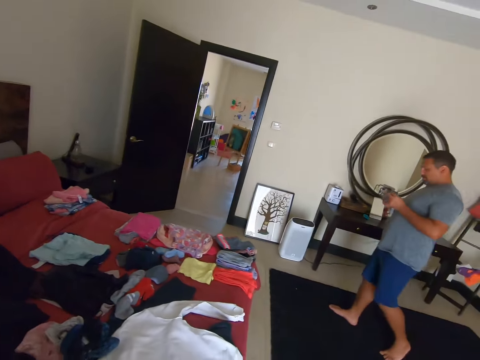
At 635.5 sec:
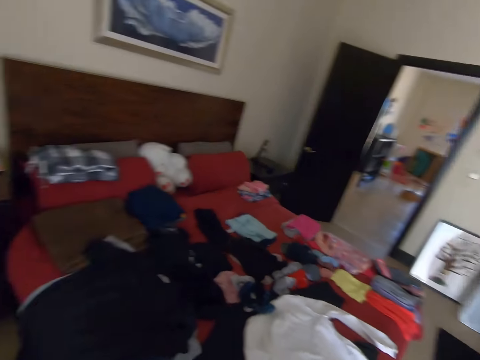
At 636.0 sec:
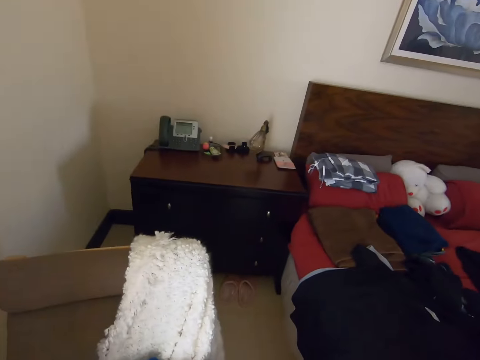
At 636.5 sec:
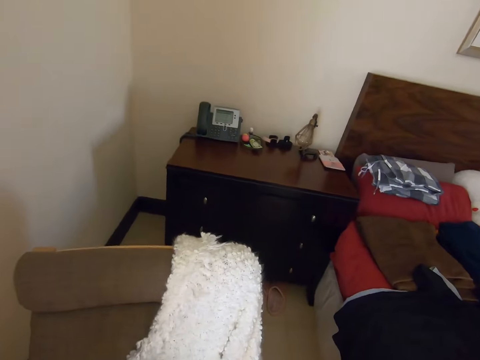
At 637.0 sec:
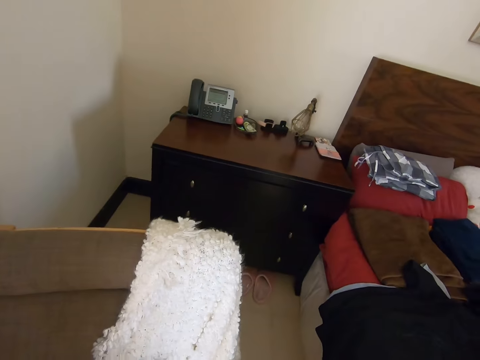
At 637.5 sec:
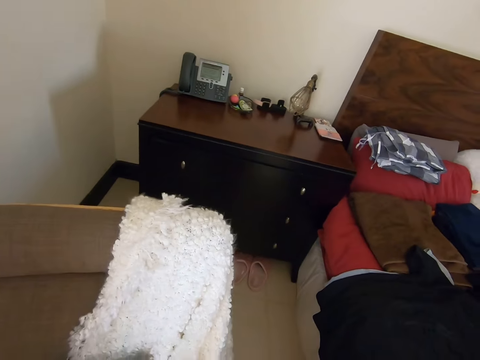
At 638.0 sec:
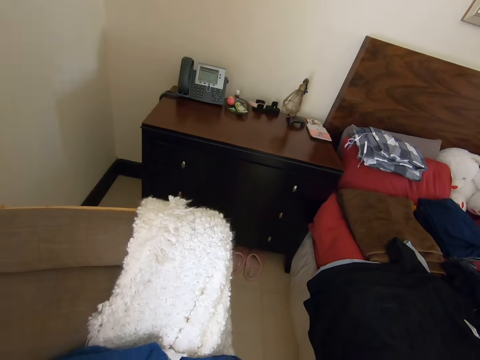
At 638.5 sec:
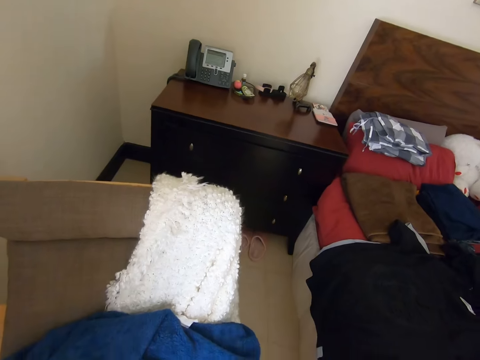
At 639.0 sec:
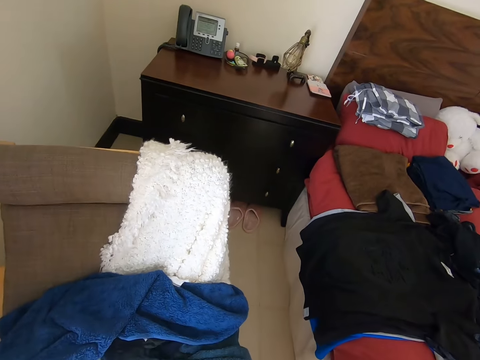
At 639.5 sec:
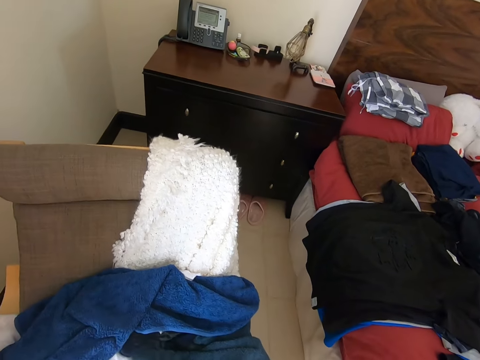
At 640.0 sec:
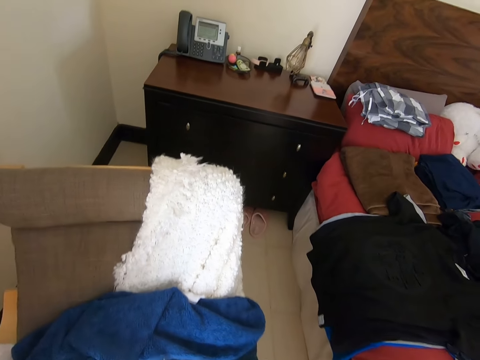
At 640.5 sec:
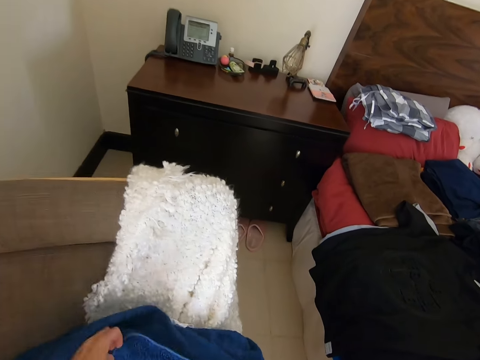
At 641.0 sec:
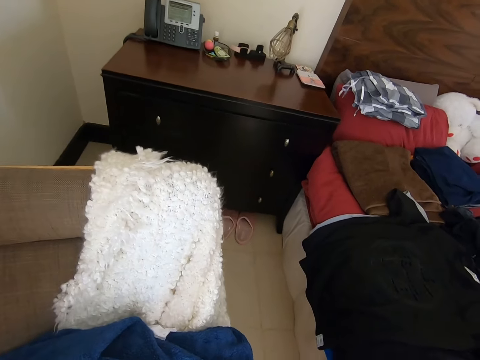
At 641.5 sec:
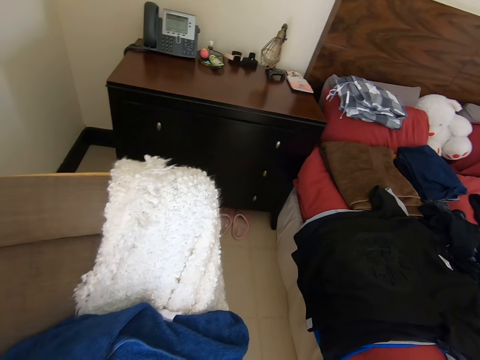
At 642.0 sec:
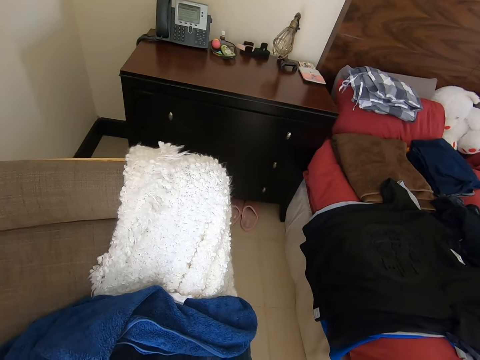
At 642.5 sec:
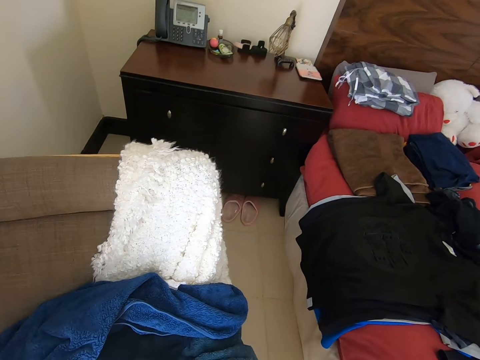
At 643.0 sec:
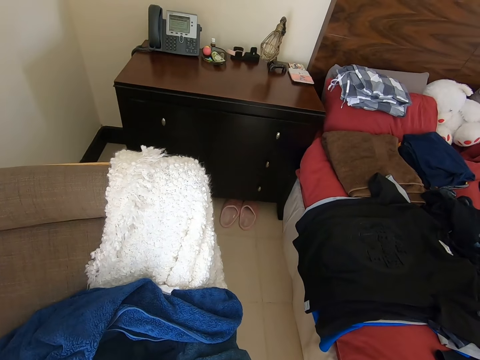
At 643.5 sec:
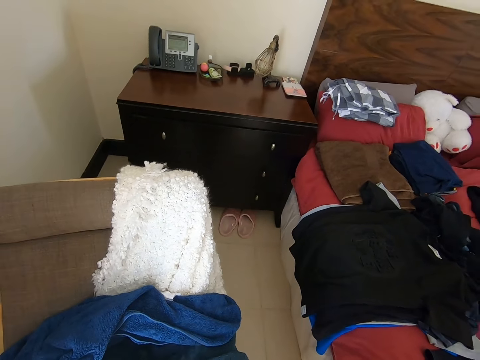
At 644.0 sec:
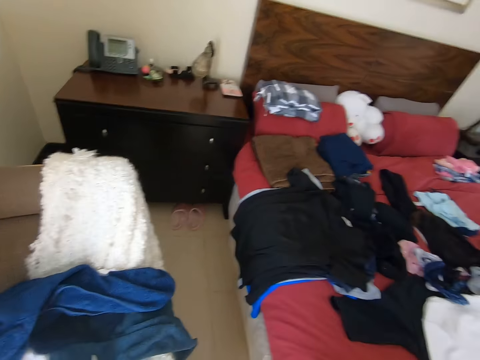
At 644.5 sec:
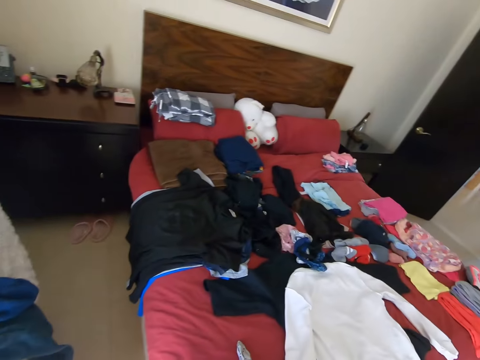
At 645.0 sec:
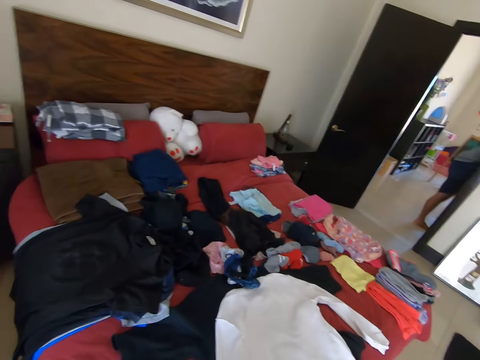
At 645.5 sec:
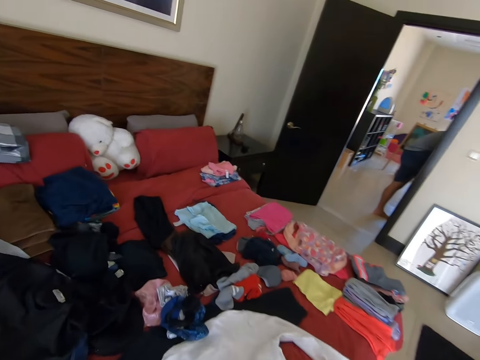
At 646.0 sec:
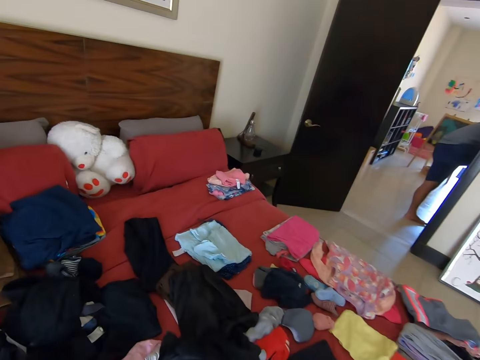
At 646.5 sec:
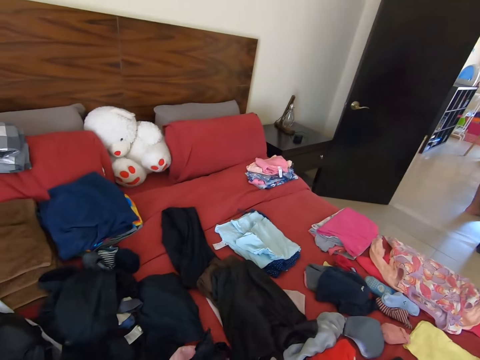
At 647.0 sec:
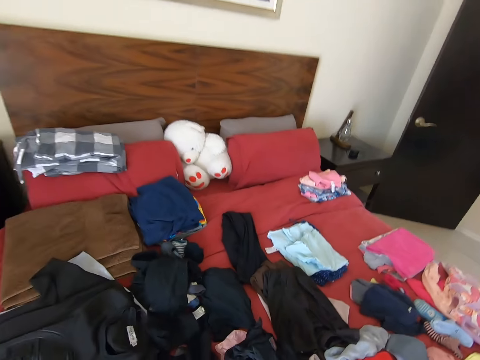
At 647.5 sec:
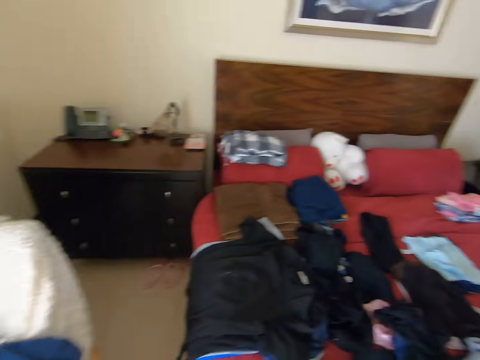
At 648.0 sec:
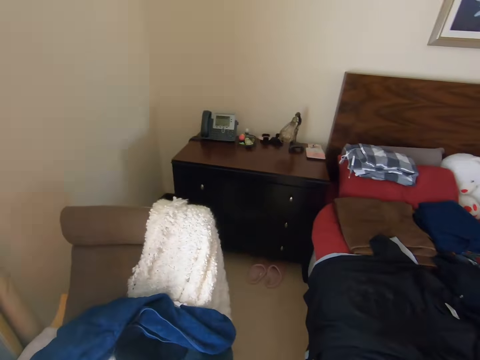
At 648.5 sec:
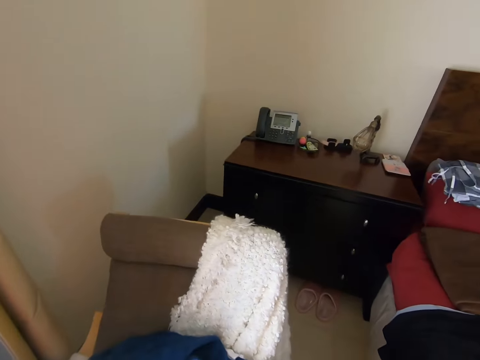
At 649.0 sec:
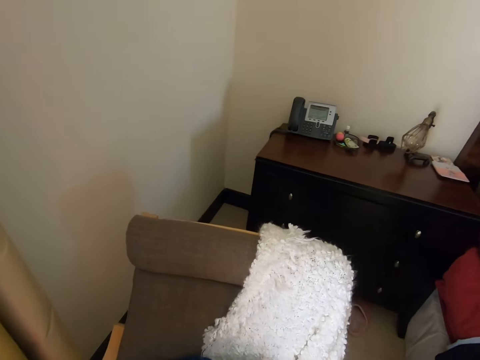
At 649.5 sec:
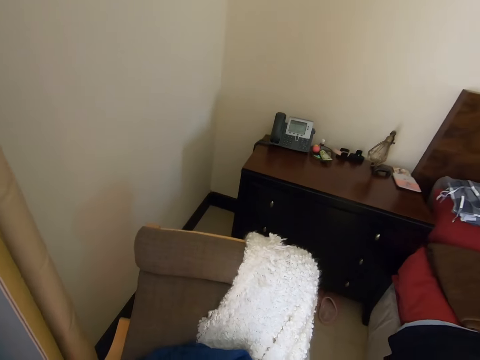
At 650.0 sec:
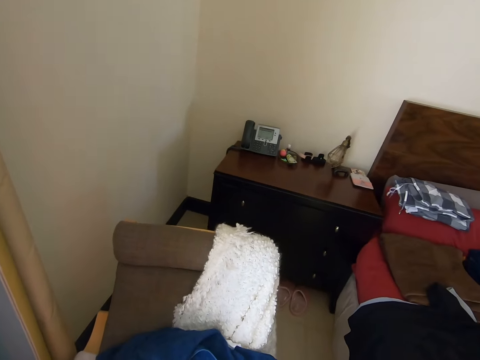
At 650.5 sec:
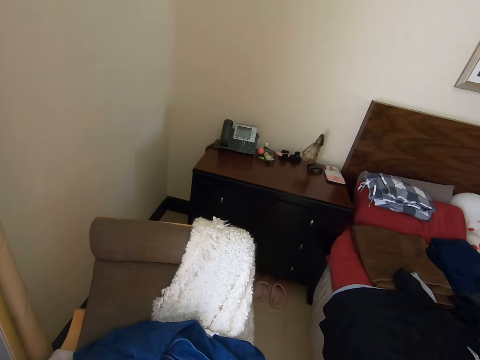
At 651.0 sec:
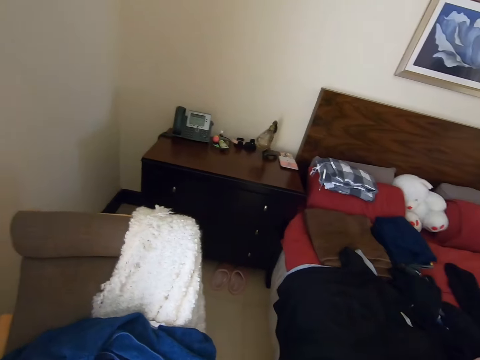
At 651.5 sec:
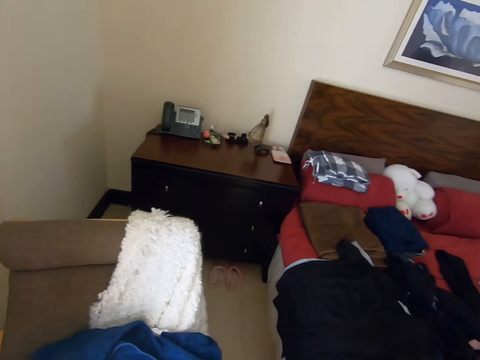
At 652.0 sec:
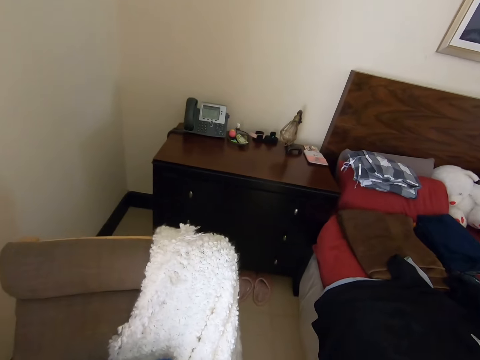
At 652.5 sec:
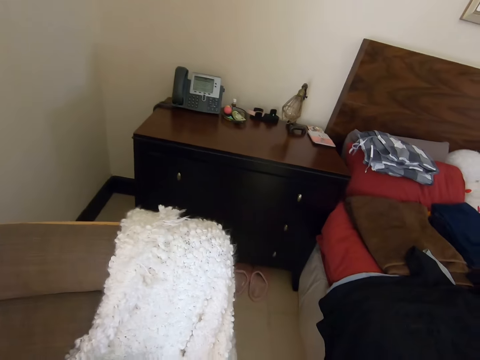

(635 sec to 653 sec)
A man walks around. The camera wearer does something and dialogues with the man. They turn around. They move clothes on the chair and dialogue with the man. They dialogue with the man and do something. They hold a cloth on the couch. They turn around. They throw a cloth on the bed. They walk in the room. They do something and dialogue with the man.

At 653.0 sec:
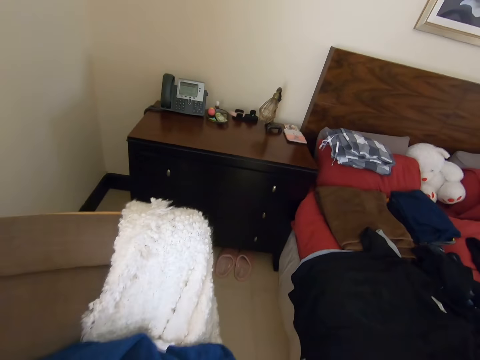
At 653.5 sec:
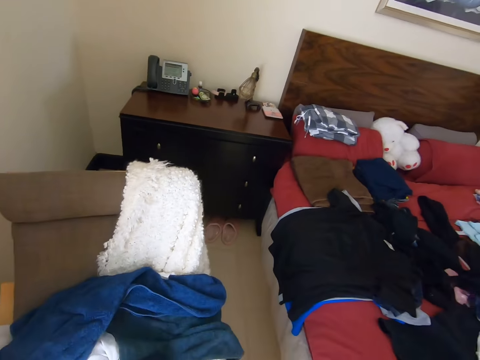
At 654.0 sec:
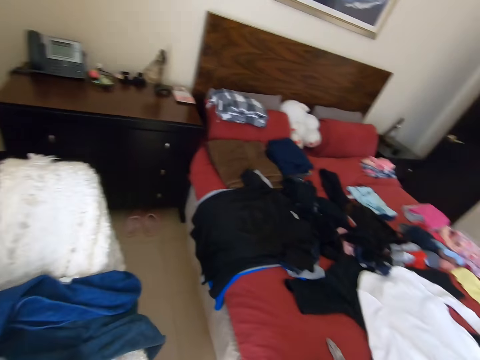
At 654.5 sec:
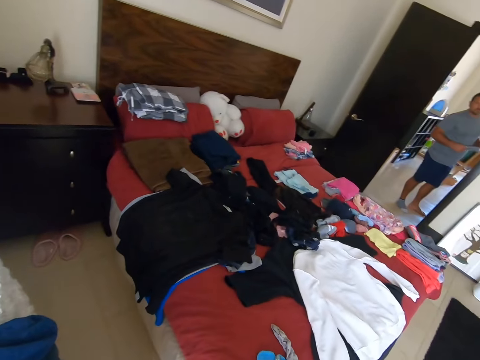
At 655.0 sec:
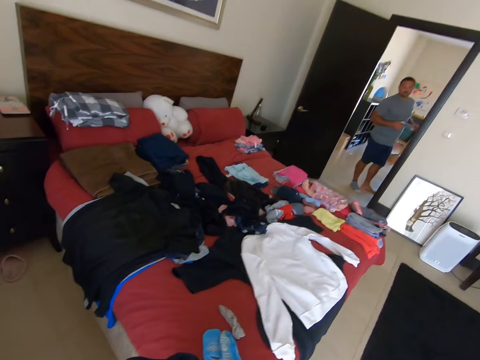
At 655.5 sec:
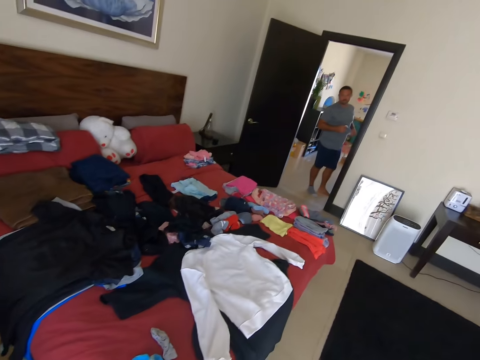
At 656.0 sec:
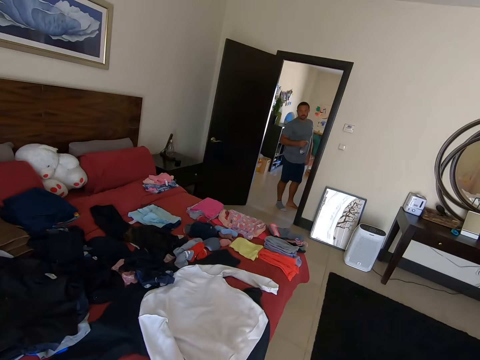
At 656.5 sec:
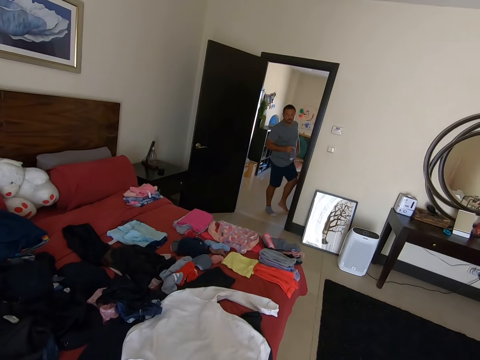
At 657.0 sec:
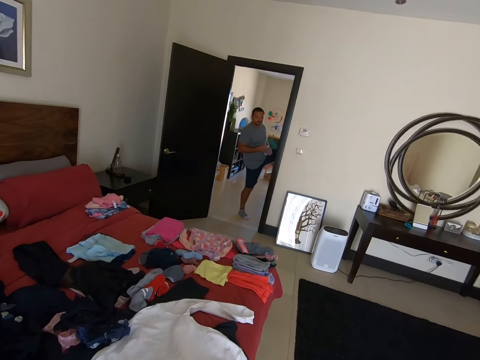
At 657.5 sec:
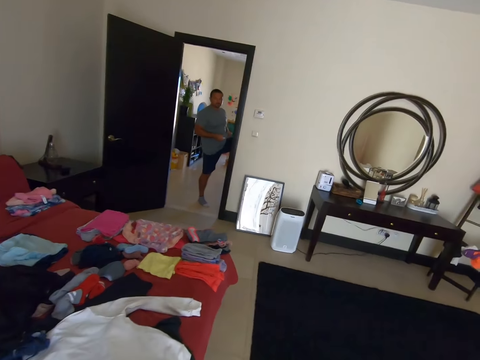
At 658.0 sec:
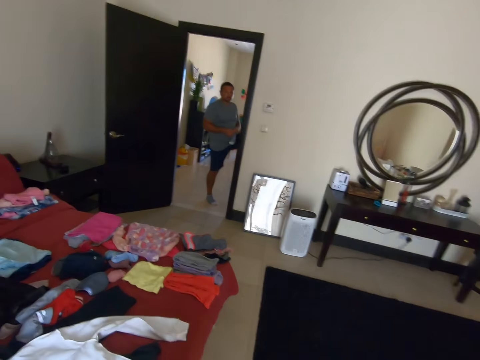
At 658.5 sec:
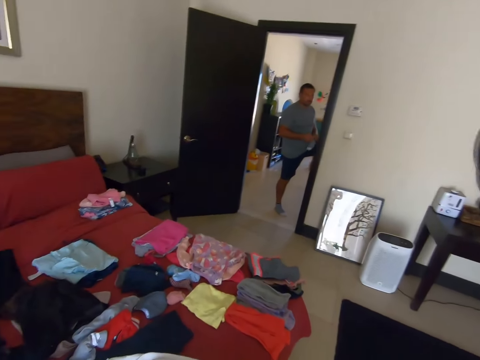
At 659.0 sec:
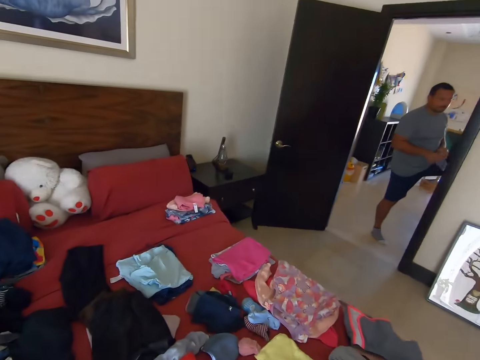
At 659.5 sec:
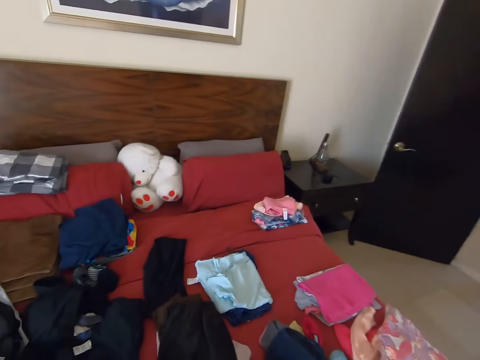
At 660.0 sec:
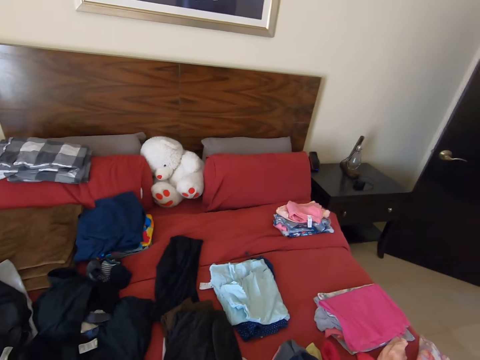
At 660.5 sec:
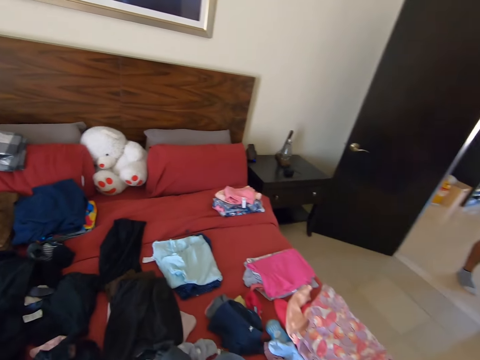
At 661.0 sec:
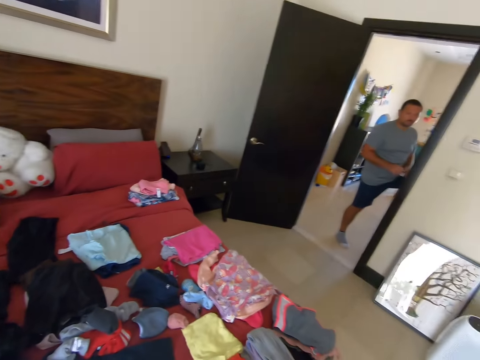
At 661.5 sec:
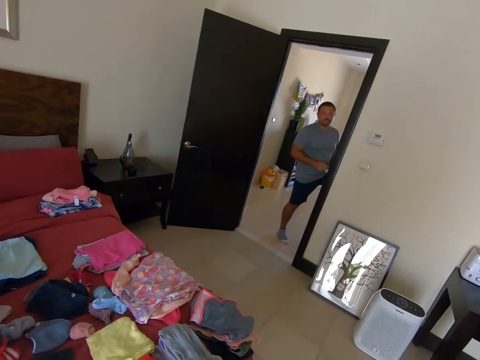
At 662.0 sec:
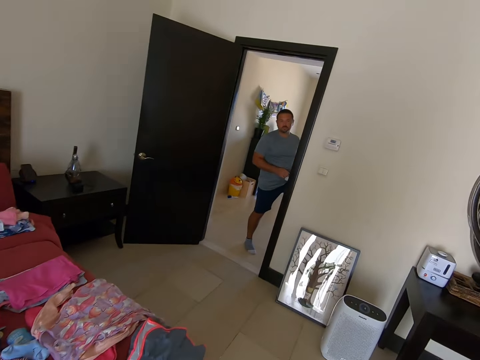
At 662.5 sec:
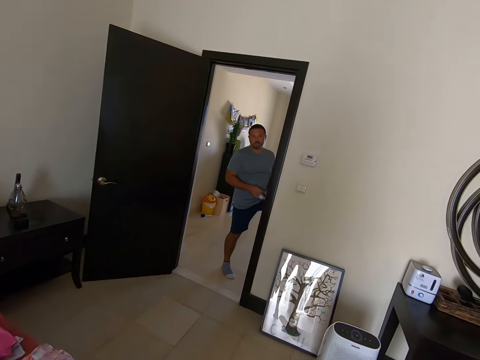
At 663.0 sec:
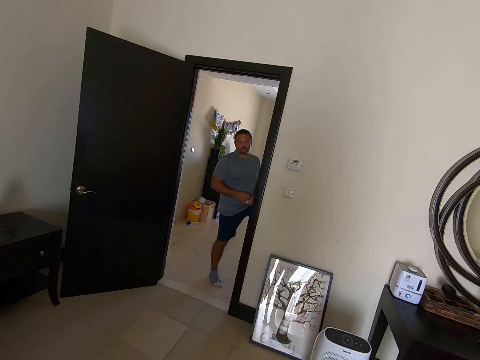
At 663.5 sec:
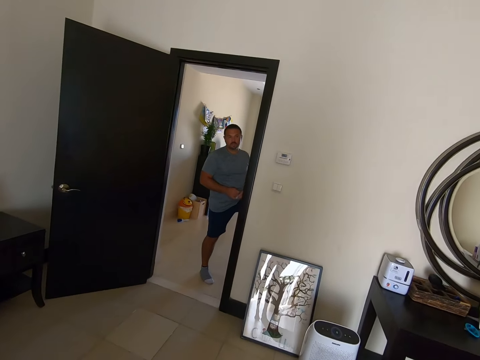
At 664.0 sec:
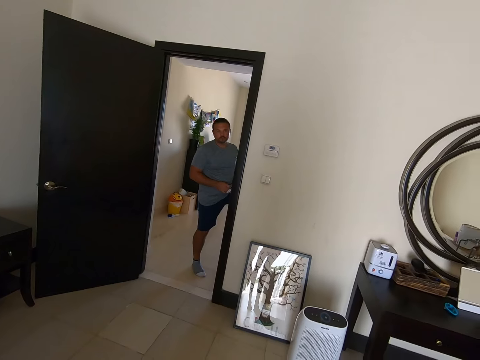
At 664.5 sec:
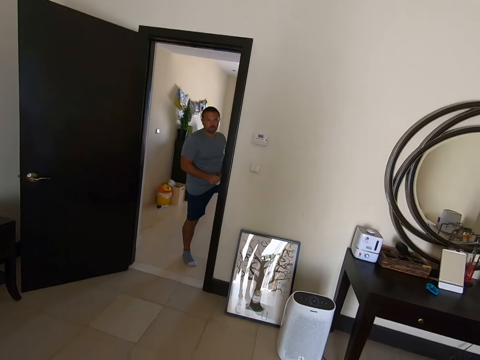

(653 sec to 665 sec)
The camera wearer holds a sock, dialogues with a man and walks in the room. The man stands at the door. The camera wearer turns around. They look around. They hold the sock and dialogue with the man. The man stands at the door. The camera wearer walks around.
